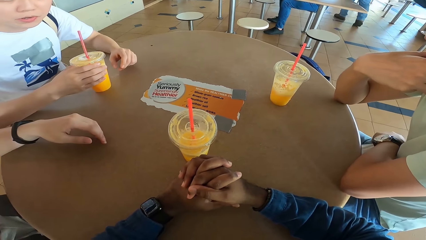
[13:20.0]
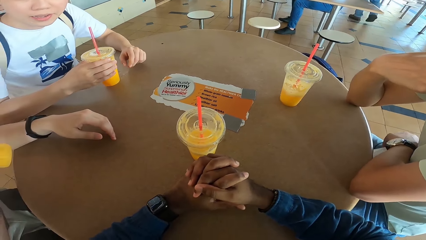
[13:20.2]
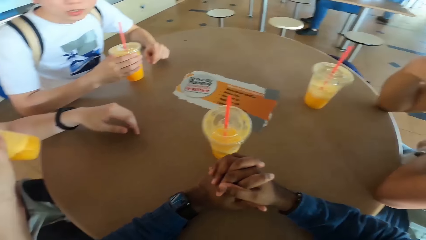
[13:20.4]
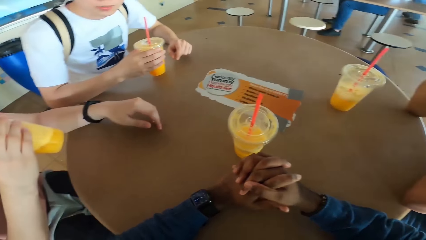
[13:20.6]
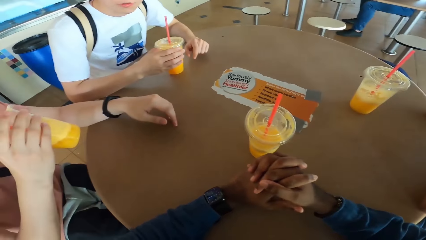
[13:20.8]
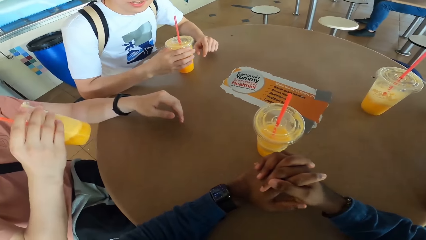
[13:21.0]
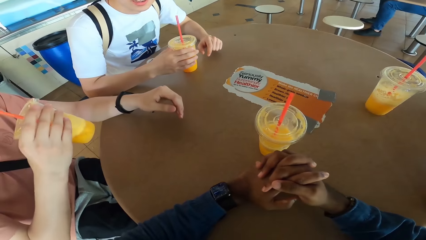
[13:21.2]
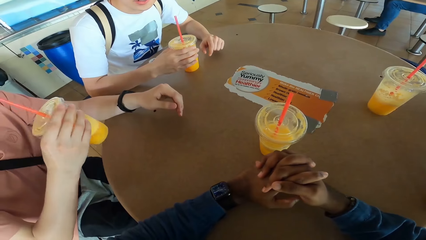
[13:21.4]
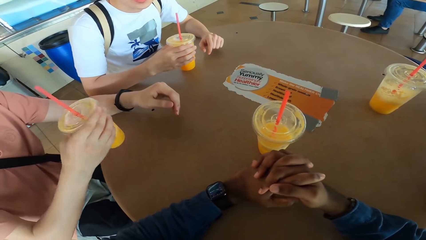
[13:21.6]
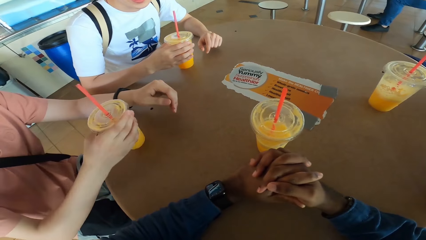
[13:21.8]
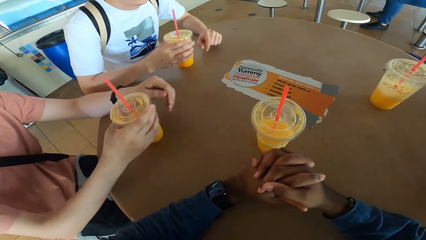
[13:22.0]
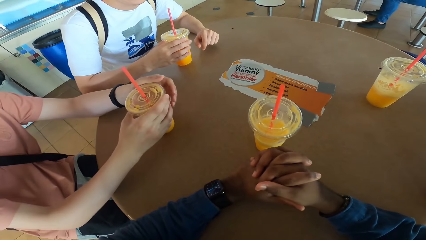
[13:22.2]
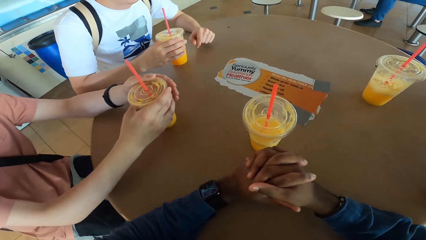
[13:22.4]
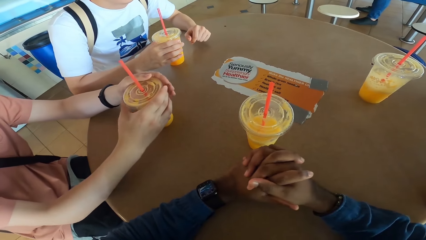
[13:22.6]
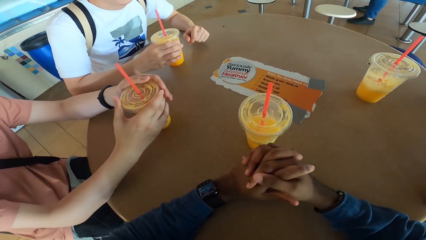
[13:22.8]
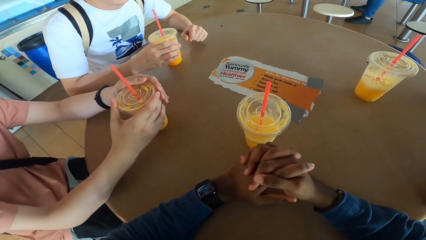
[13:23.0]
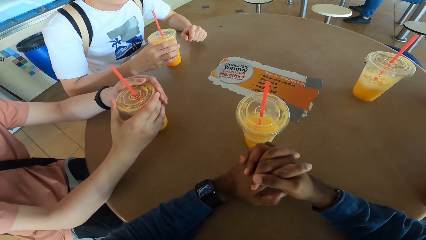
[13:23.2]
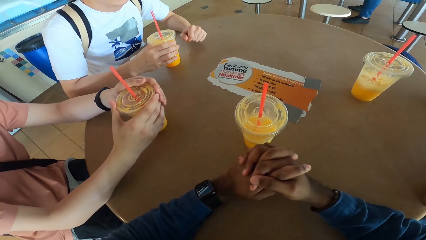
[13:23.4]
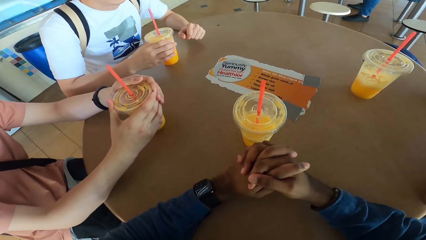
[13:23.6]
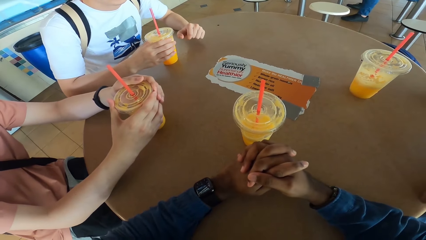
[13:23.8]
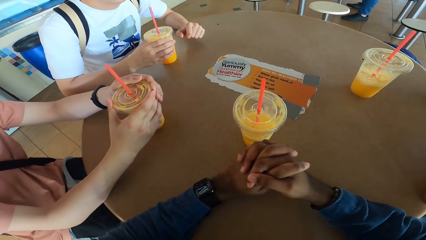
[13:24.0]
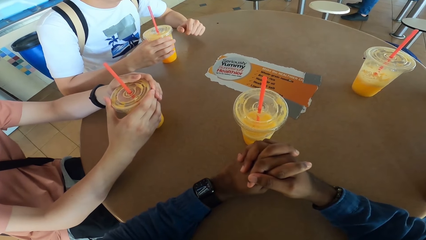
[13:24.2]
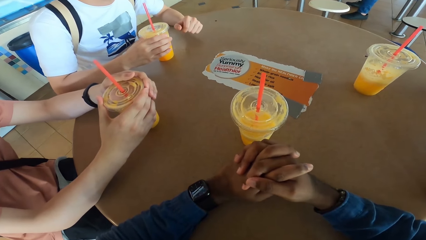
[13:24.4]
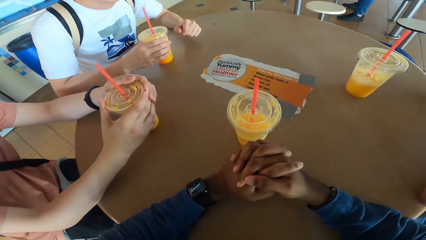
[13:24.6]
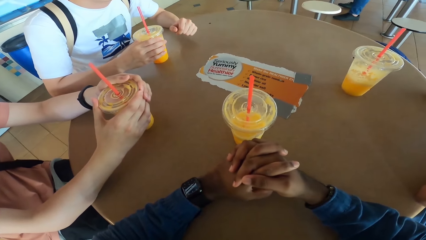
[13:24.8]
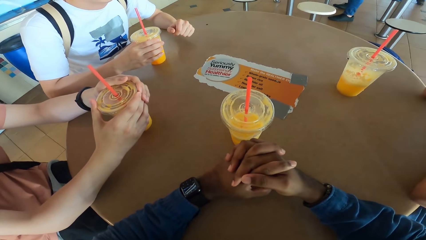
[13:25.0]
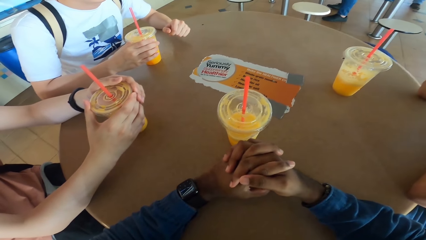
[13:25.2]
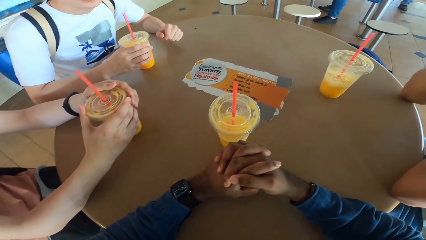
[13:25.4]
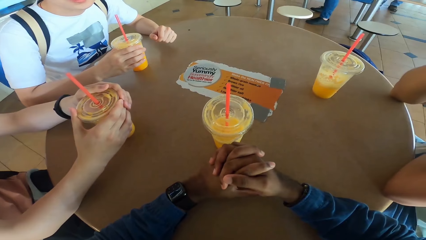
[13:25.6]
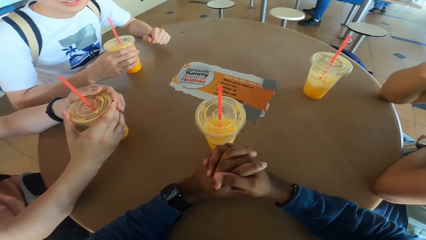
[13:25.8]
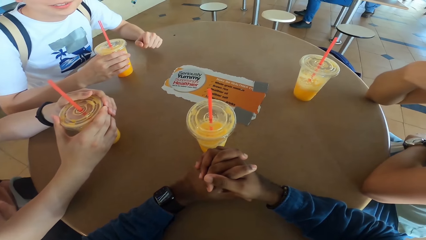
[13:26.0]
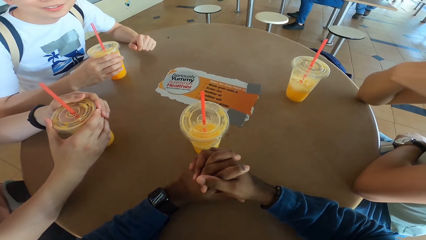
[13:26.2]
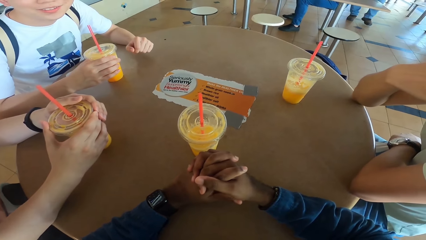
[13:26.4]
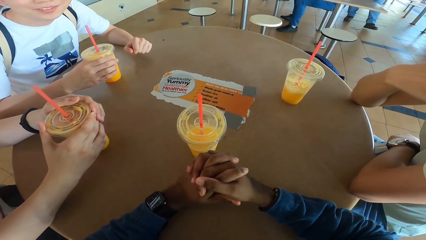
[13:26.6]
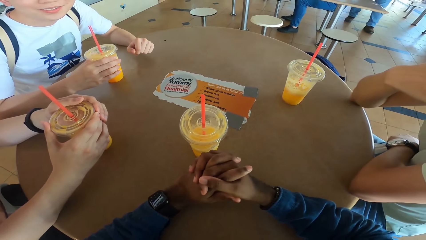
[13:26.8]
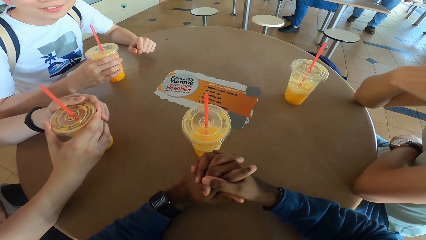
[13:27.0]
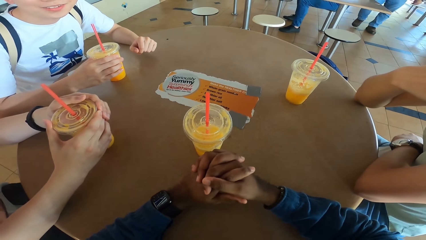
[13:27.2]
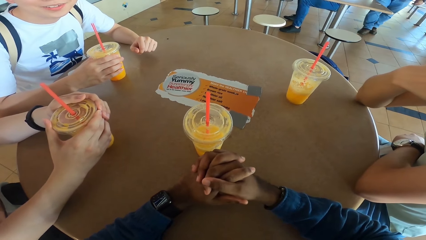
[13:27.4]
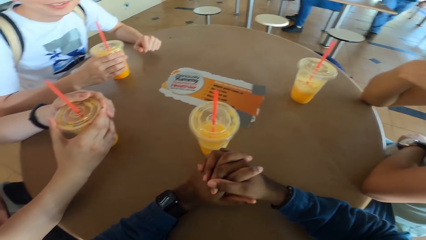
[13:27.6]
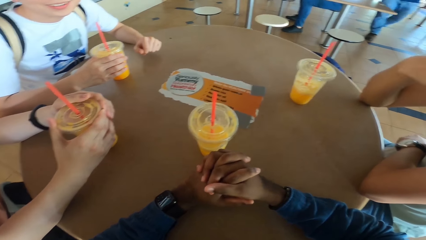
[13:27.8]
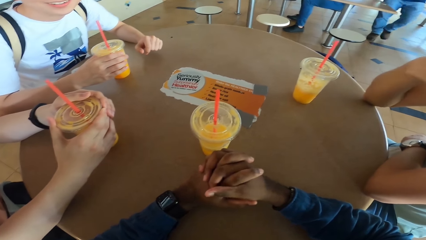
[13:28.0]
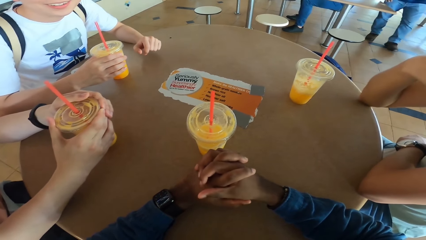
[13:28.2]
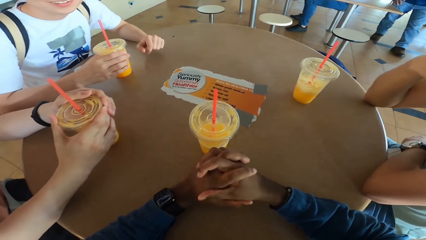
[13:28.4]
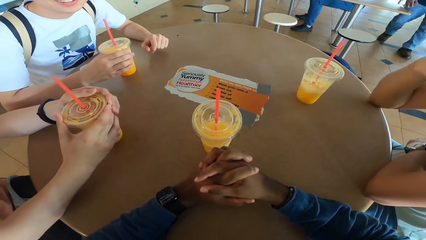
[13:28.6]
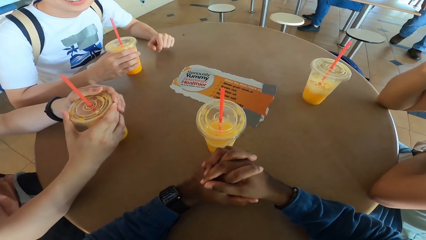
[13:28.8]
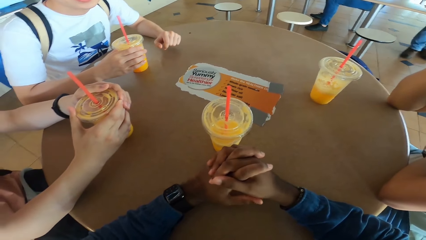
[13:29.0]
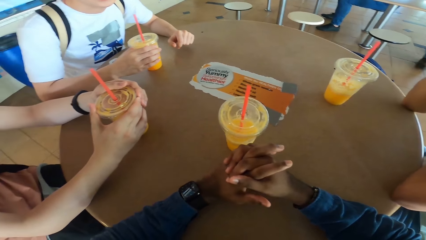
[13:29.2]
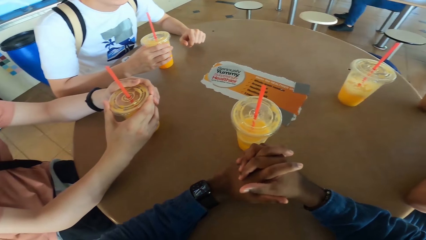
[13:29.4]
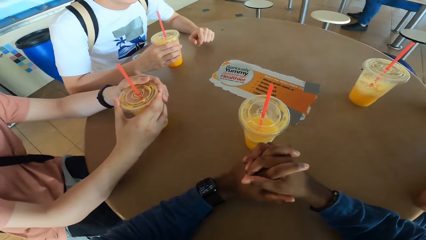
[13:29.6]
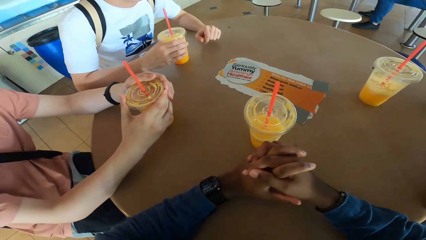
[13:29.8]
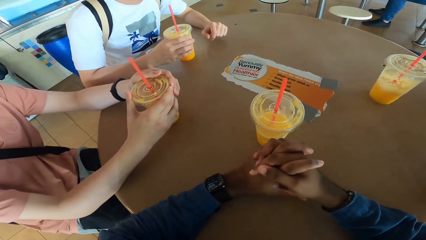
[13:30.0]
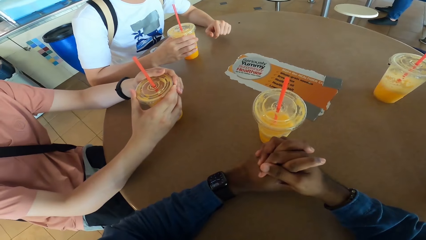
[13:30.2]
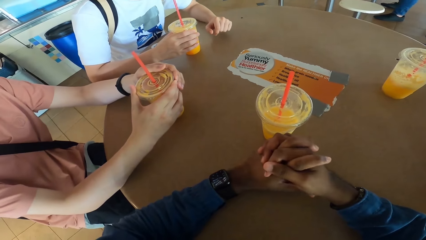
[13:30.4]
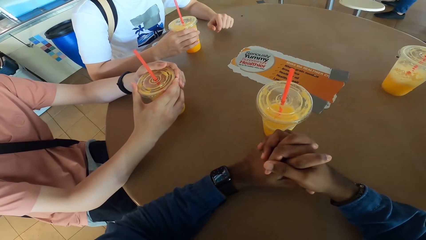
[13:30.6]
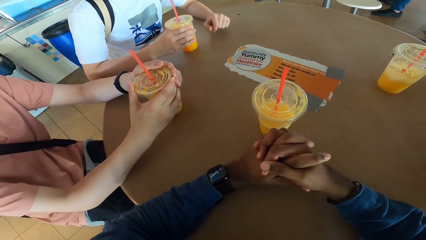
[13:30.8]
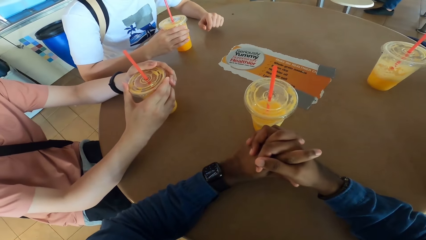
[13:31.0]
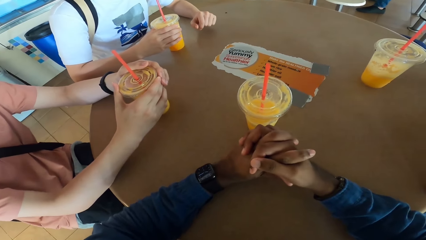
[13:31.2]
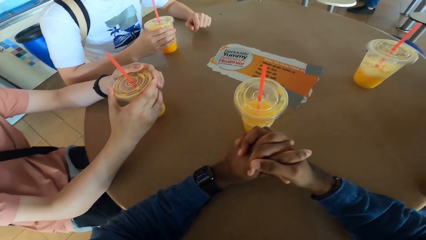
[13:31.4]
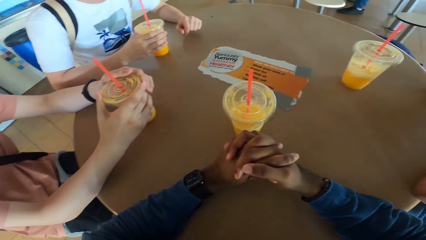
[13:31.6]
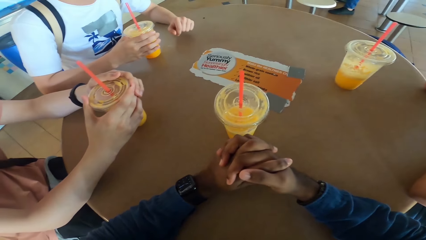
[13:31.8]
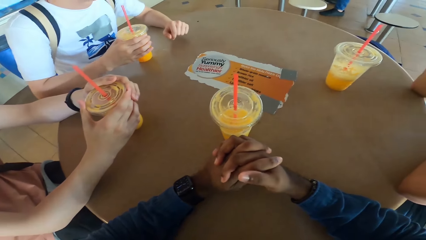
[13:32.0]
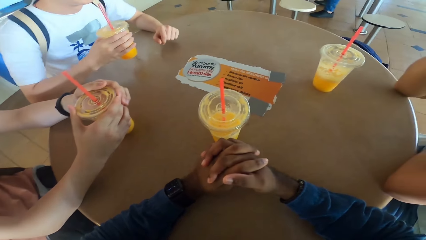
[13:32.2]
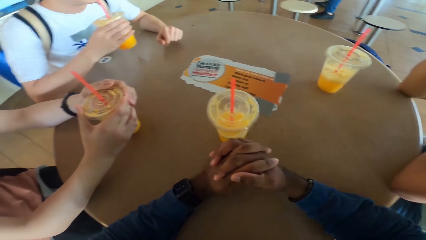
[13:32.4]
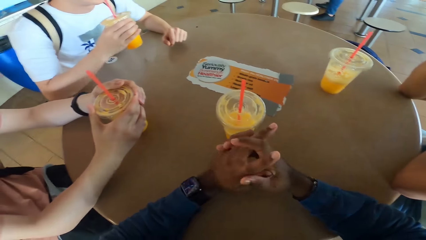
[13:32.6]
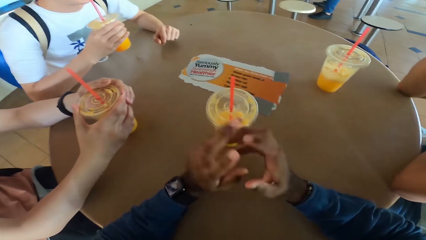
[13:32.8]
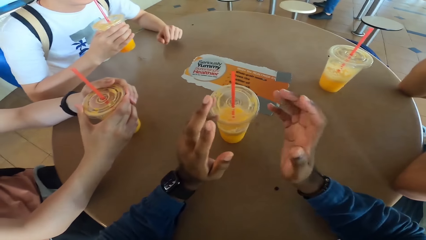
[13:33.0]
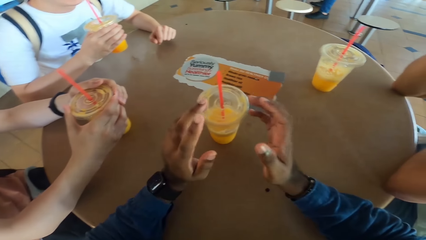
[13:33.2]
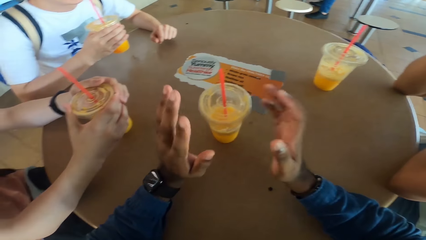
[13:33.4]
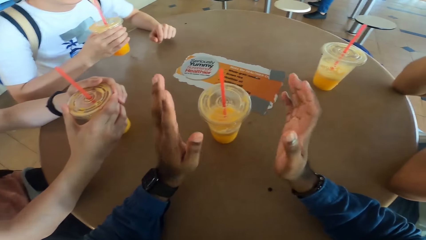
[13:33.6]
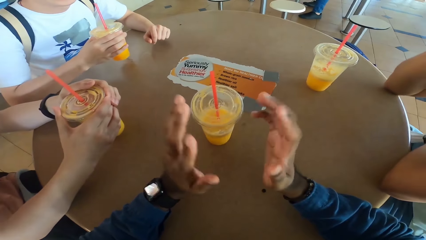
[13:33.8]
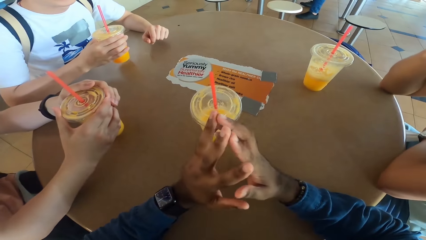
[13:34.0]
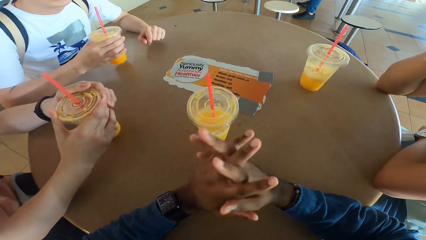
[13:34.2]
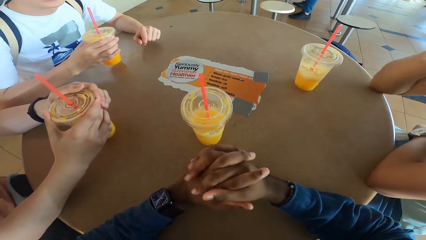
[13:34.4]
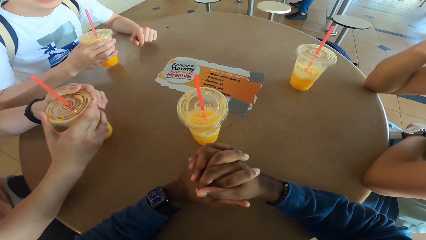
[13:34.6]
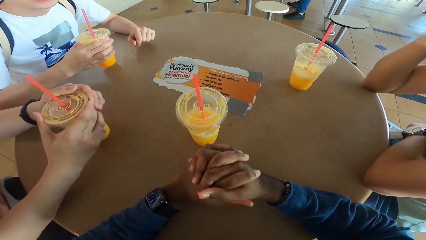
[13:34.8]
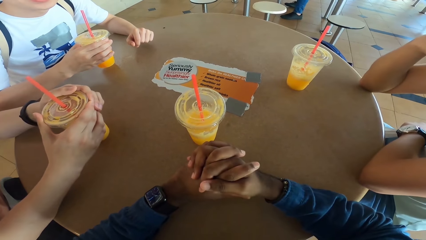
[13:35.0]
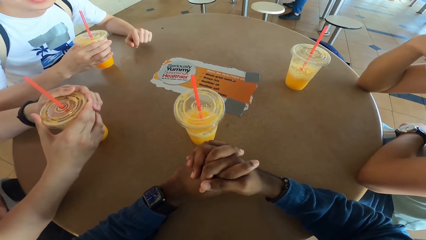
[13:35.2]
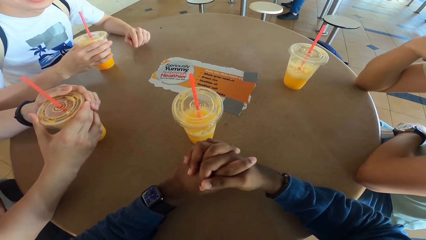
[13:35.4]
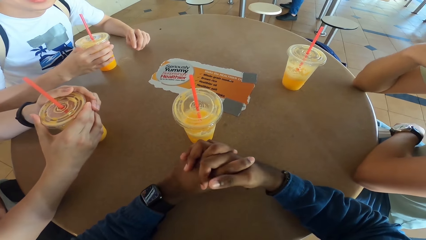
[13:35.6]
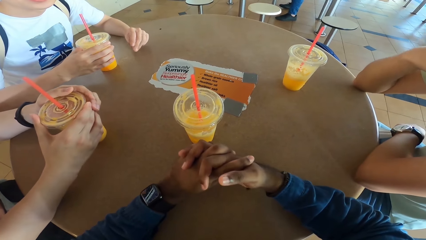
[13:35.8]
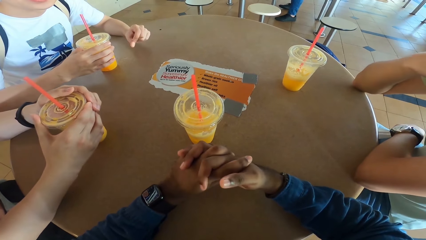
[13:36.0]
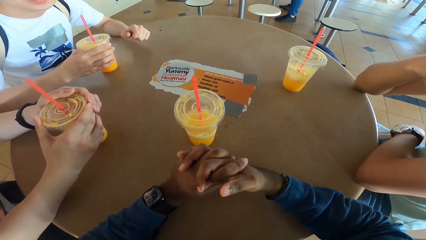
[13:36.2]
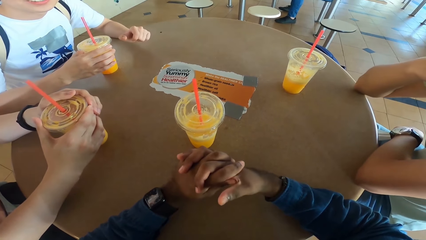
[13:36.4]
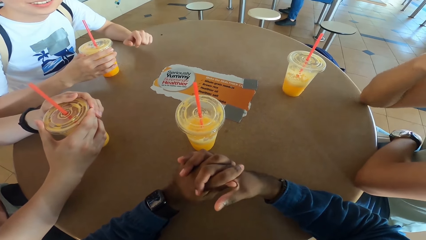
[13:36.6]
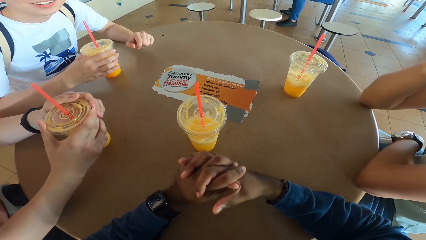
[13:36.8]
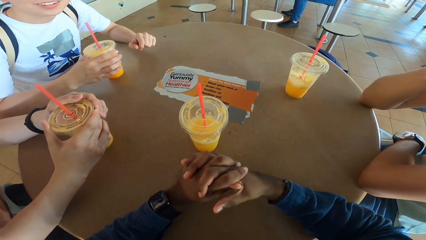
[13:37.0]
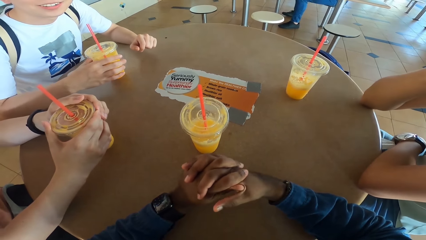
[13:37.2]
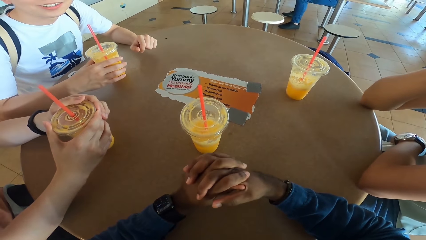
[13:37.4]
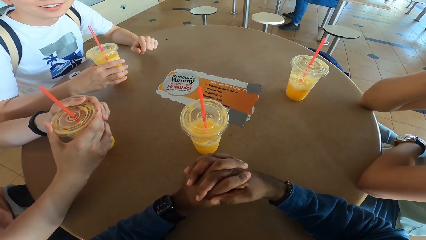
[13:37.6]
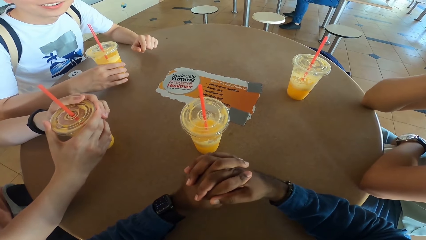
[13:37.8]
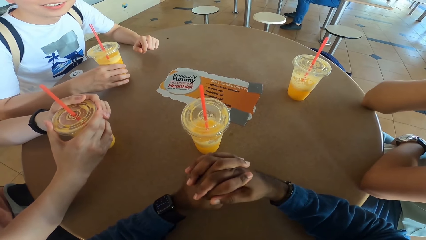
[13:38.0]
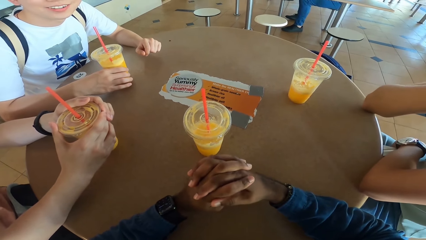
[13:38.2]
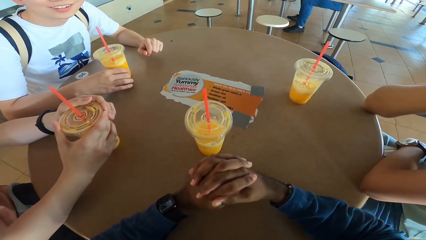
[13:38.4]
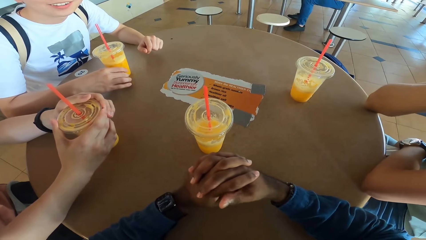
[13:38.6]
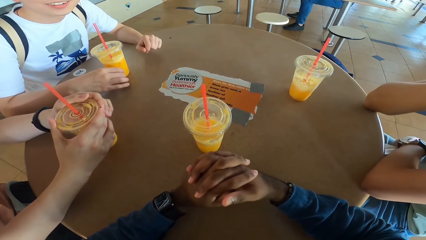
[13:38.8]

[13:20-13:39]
A man takes a drink. The man puts the drink at the table. Another man takes a drink. The other man puts the drink at the table.
